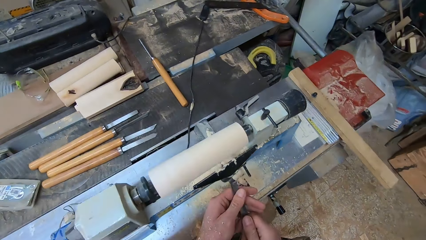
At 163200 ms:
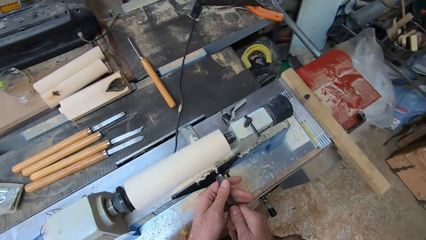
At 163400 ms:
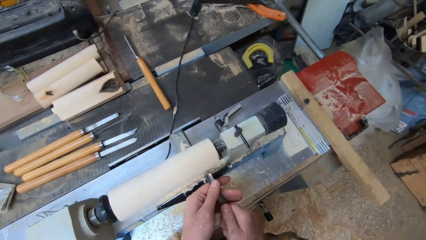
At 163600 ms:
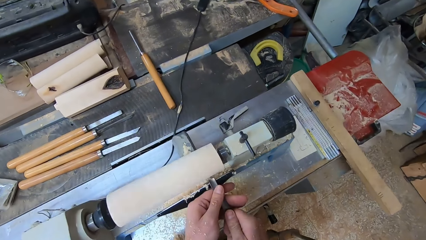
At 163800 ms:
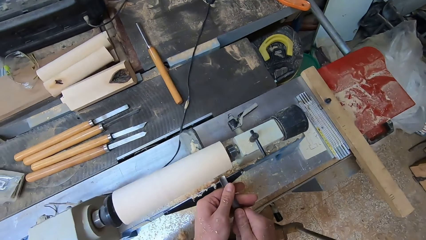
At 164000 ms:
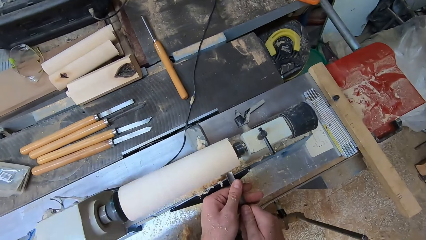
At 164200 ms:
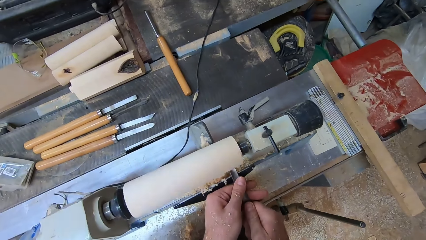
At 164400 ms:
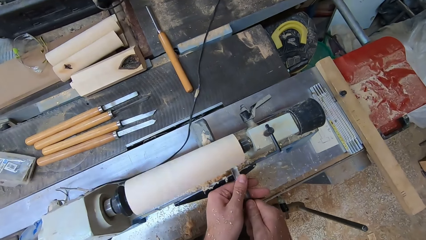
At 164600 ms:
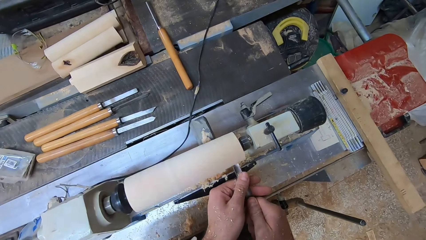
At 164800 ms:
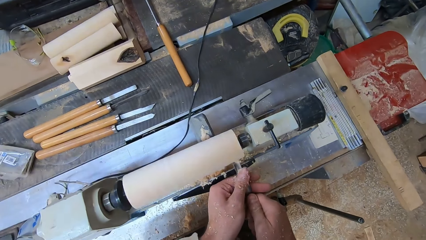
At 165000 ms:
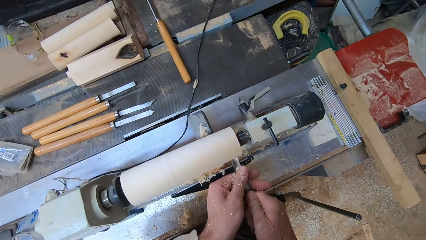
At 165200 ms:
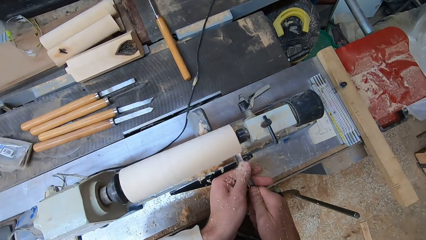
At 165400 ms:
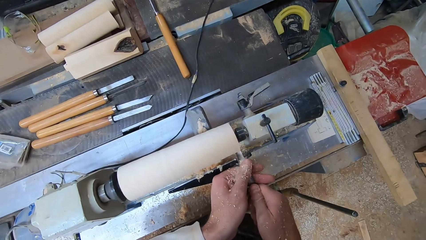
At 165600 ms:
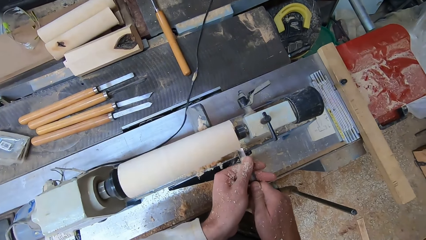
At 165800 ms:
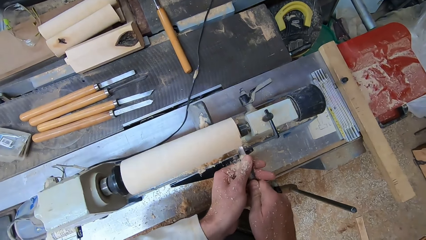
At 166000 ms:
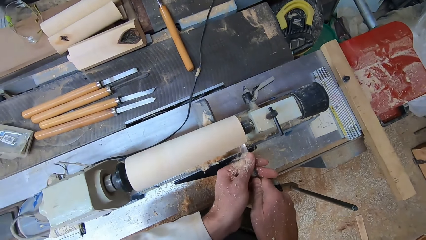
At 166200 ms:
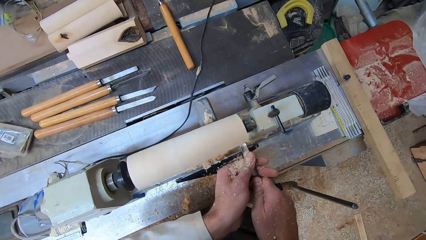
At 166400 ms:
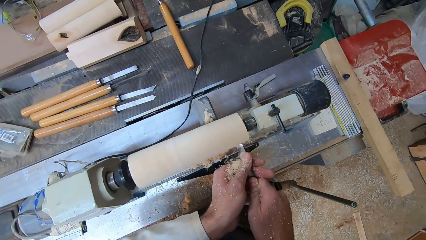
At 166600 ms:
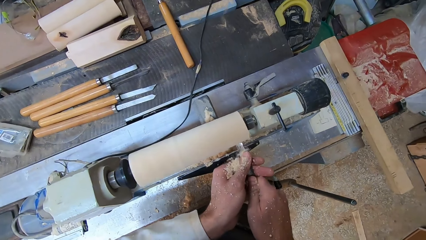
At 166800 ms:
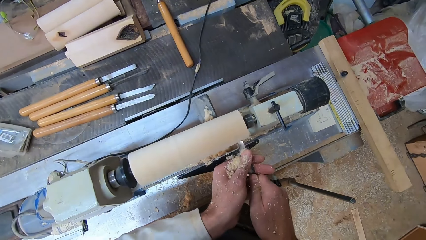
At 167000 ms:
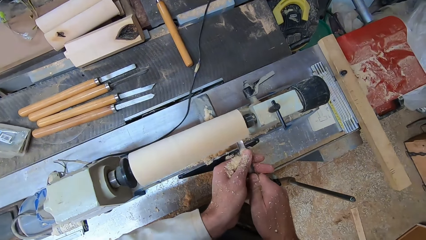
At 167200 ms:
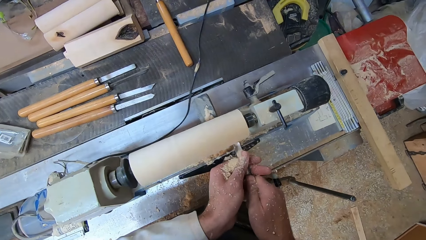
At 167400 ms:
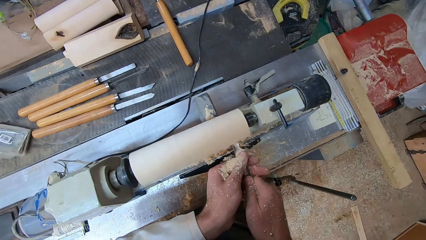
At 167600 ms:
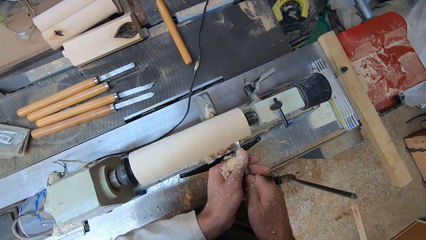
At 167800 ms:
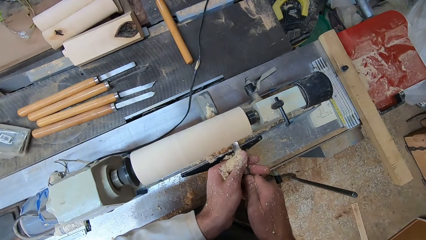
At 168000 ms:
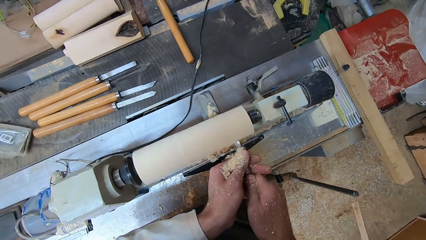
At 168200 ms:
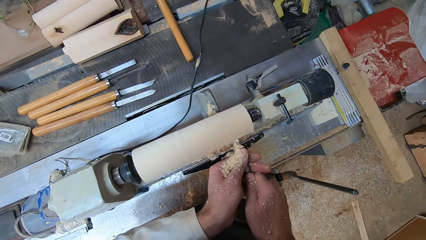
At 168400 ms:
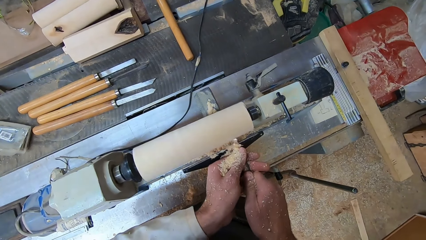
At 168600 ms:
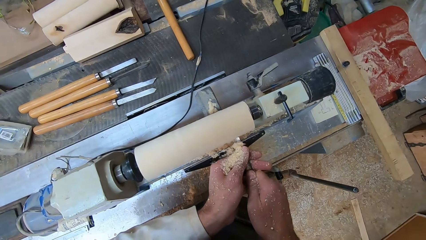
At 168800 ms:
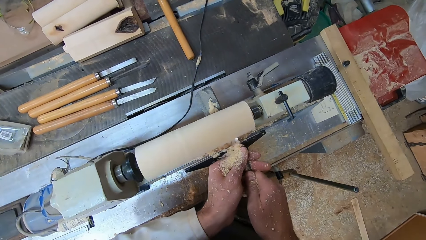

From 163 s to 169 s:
The camera wearer shaves the round wood in the round wood making machine with the second gouge in both hands.

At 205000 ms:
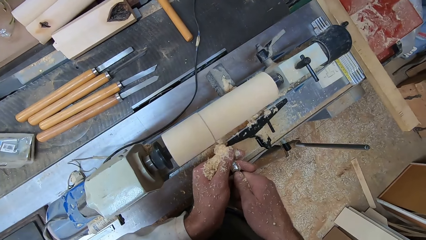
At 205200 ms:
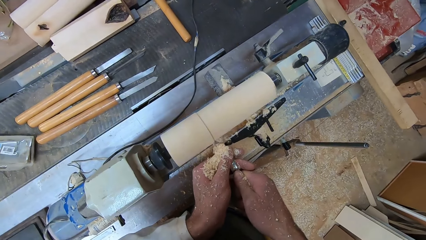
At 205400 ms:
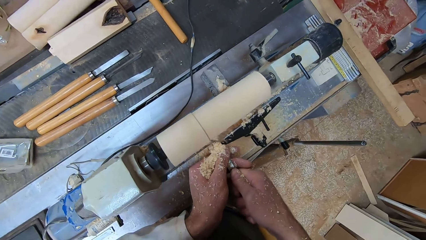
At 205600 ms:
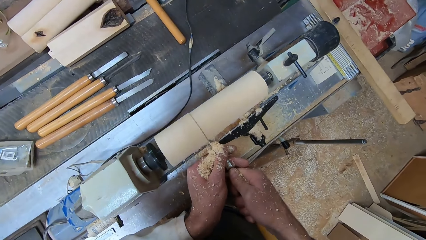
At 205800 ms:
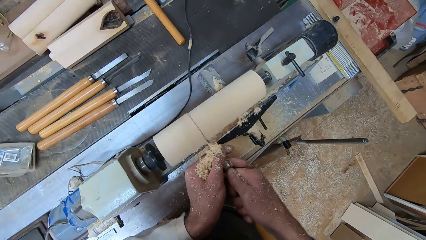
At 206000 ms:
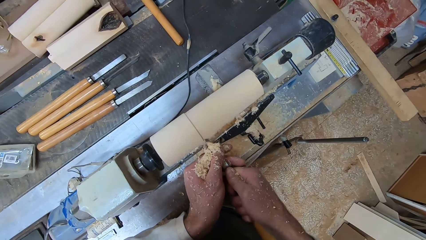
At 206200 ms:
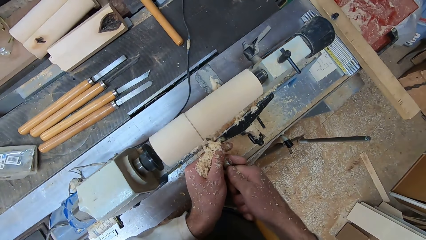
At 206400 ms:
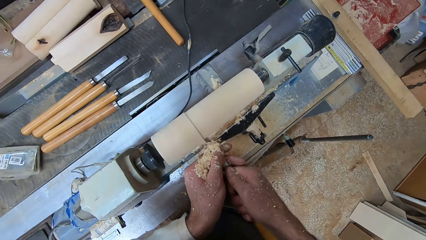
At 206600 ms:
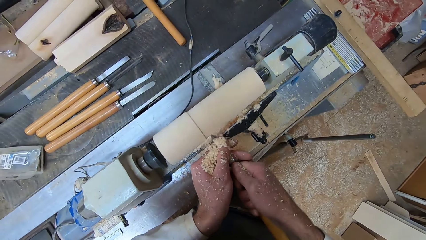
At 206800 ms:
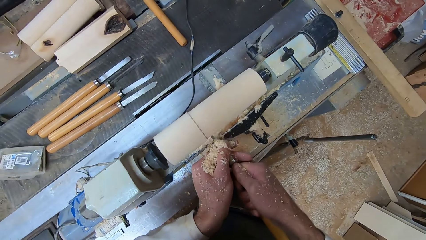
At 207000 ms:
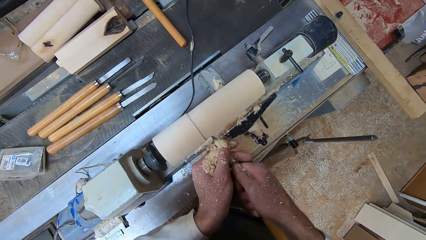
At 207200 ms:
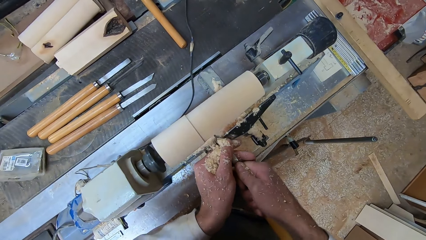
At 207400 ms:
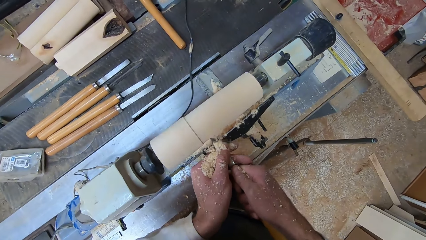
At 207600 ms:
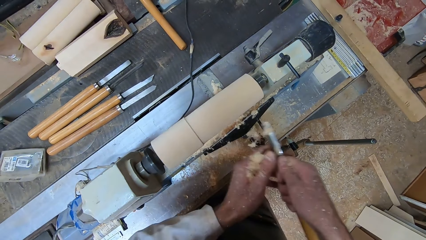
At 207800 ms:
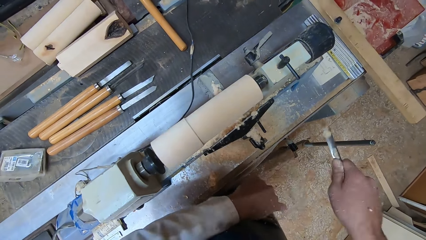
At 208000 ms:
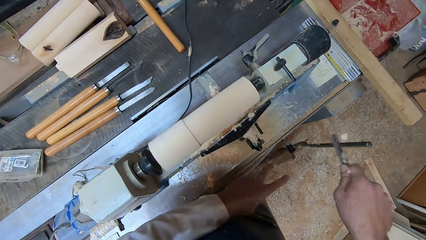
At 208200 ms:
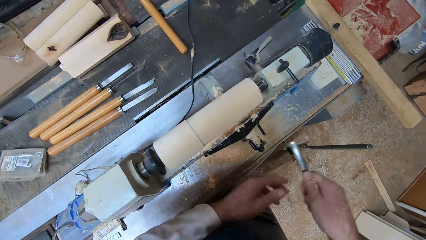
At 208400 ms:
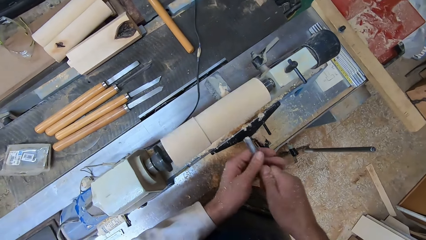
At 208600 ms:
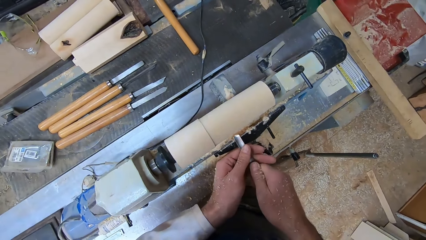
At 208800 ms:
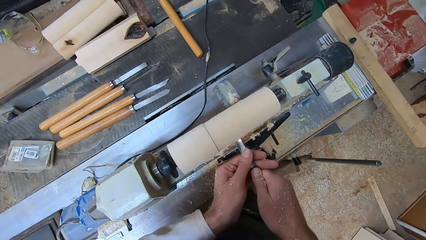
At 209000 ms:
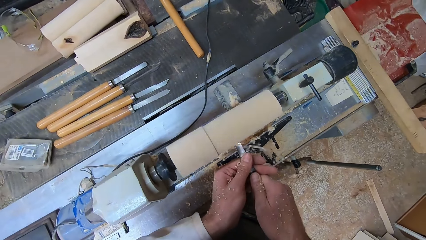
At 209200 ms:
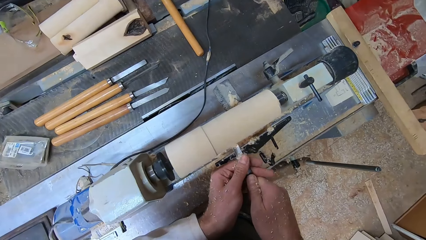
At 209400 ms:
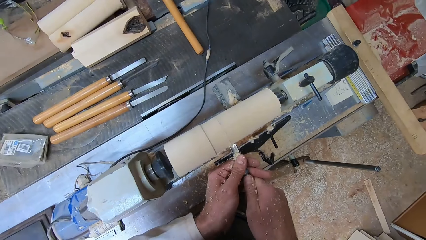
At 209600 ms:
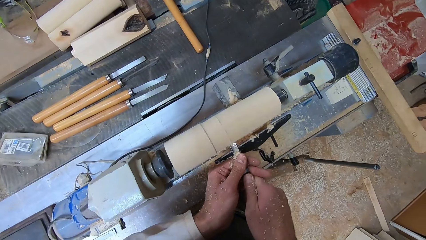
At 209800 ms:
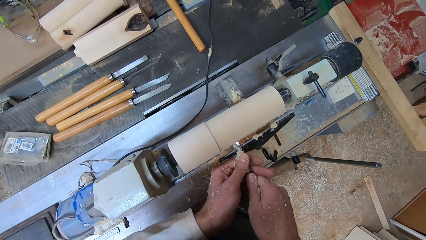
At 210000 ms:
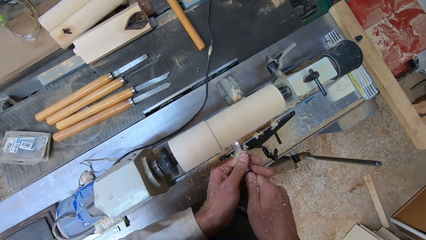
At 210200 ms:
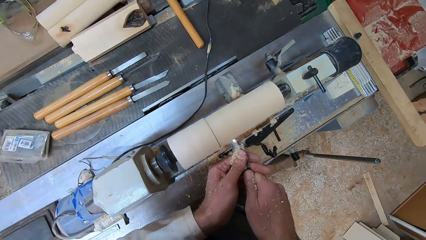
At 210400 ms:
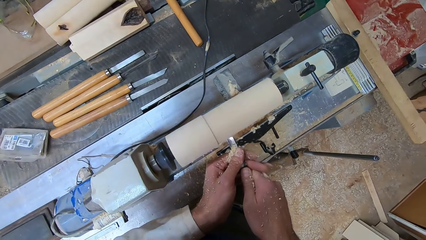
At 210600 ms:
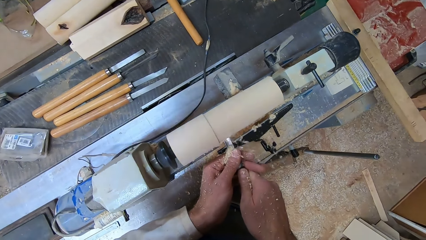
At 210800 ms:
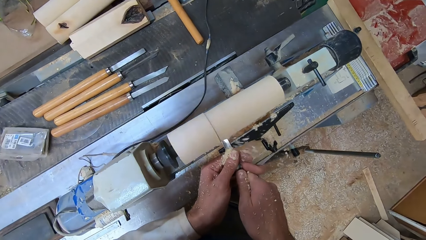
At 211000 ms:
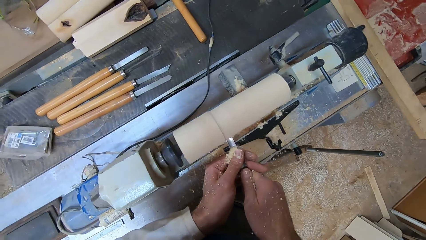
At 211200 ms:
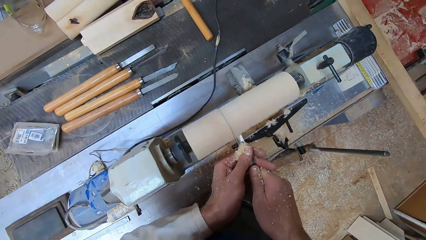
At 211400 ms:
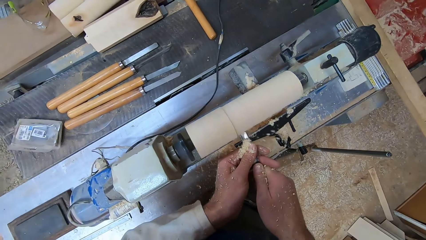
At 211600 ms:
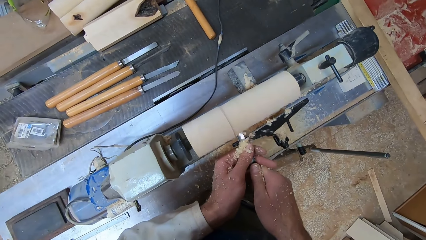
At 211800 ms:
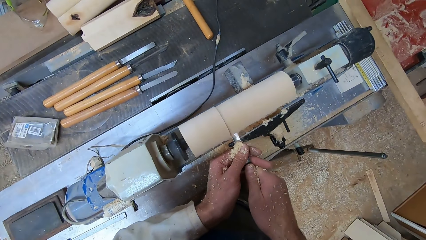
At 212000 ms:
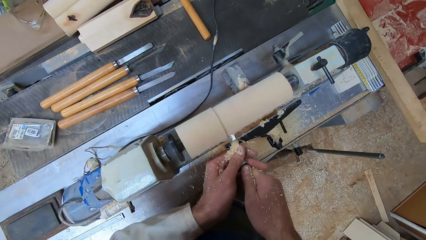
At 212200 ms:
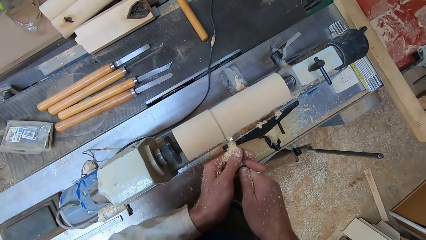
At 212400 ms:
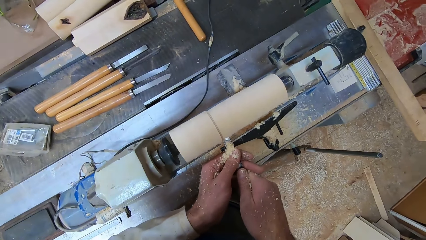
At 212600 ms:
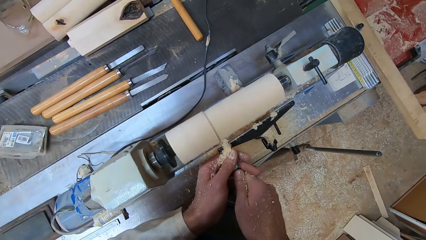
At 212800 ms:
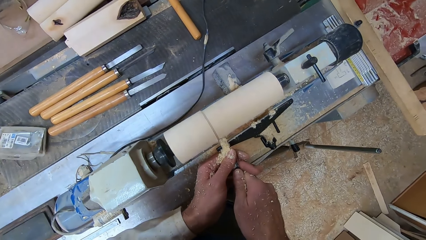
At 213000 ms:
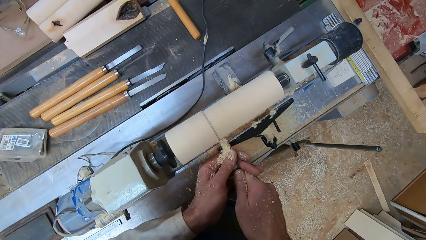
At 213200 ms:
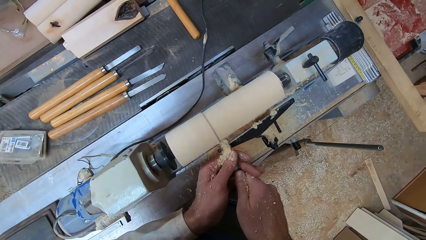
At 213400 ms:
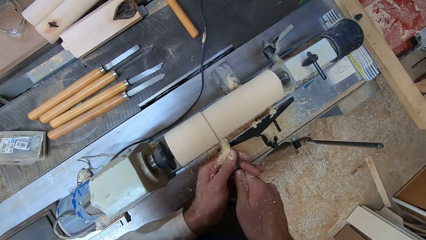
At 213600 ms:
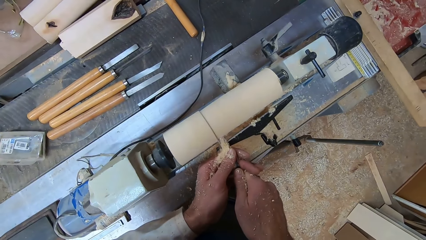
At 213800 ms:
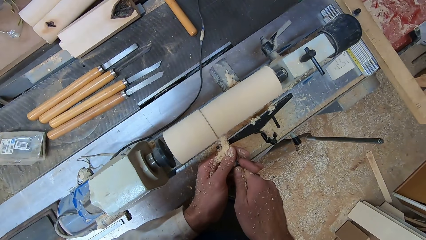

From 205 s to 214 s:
The camera wearer shakes wood shavings off his hands. He holds the second gouge in his right hand. He holds the second gouge in both hands. He shaves the round wood in the round wood making machine with the second gouge in both hands.
